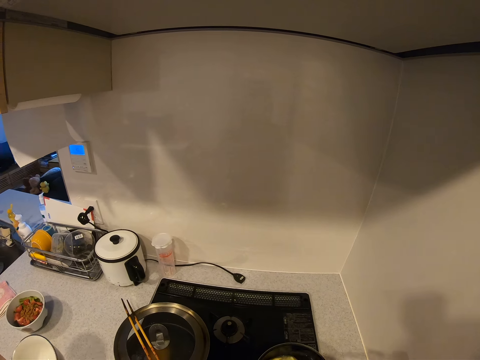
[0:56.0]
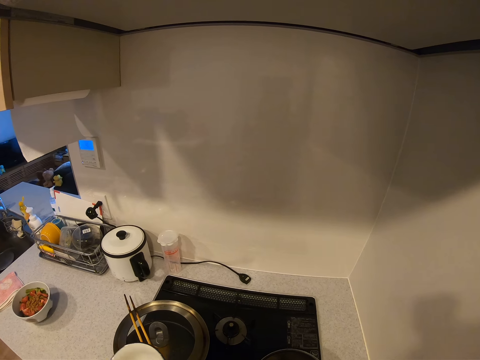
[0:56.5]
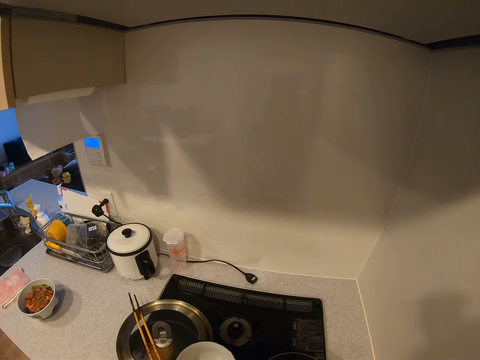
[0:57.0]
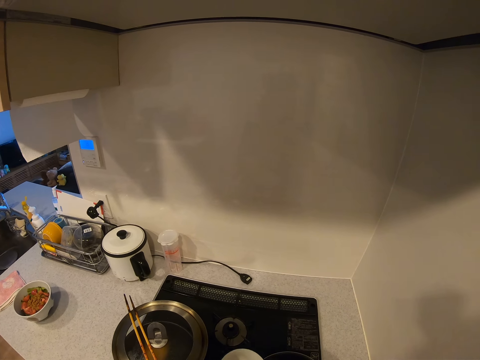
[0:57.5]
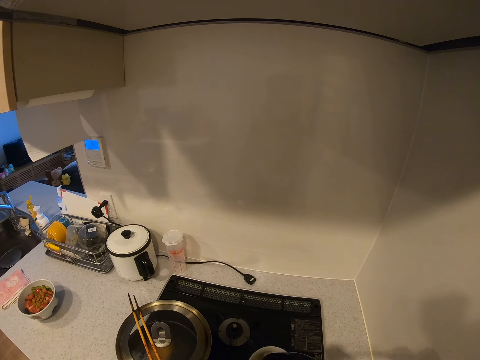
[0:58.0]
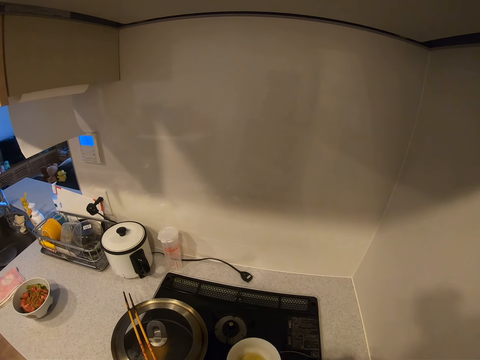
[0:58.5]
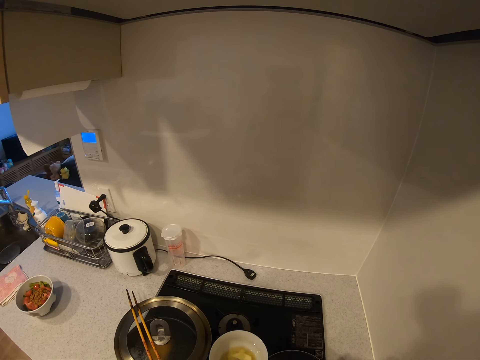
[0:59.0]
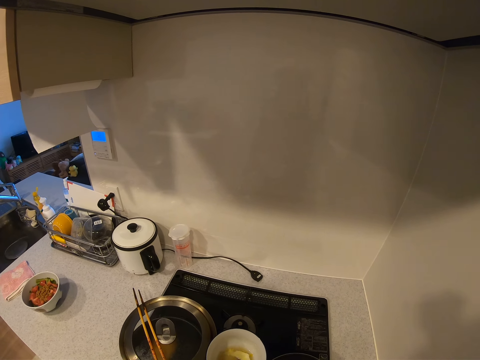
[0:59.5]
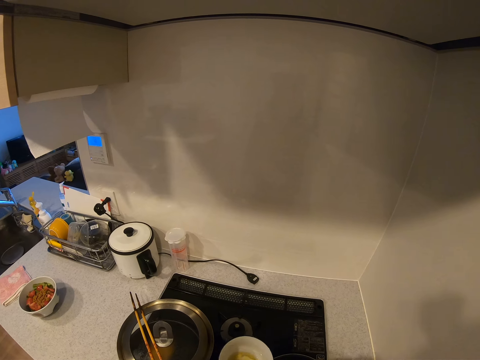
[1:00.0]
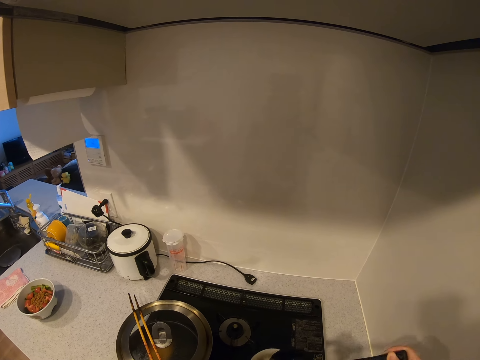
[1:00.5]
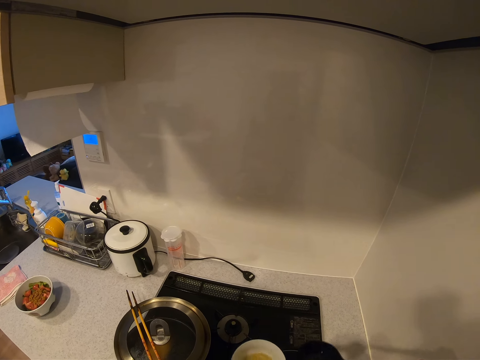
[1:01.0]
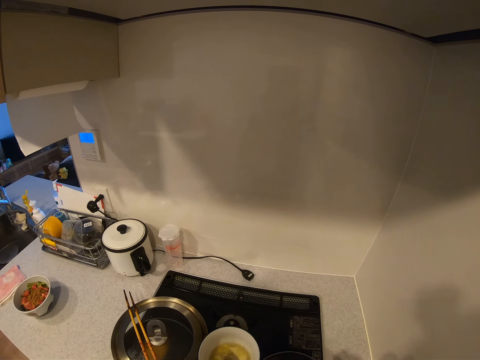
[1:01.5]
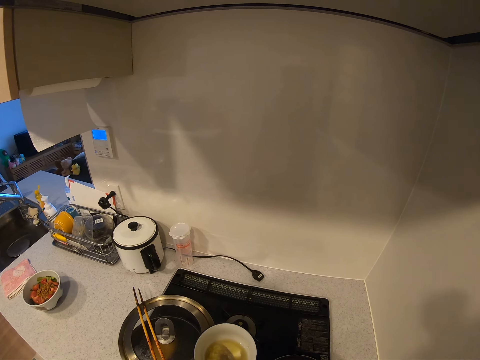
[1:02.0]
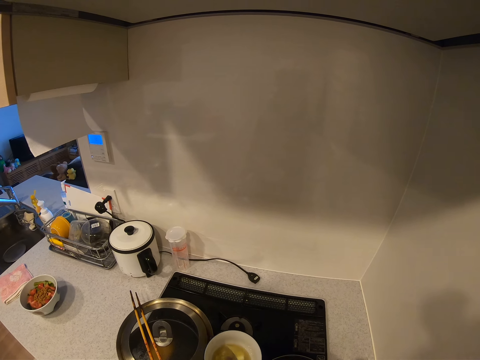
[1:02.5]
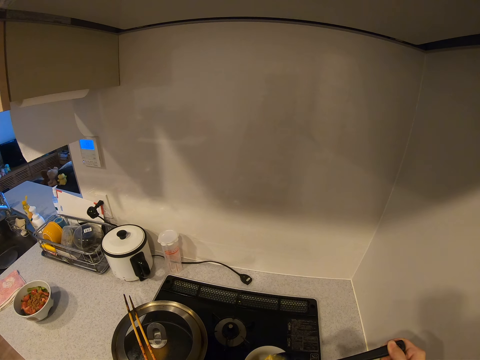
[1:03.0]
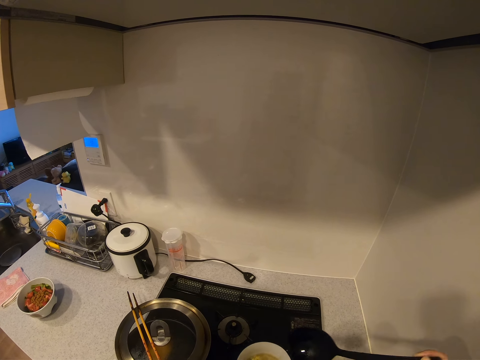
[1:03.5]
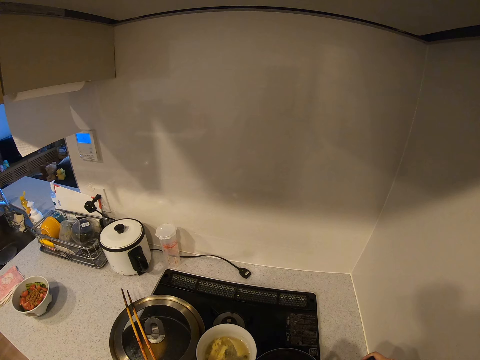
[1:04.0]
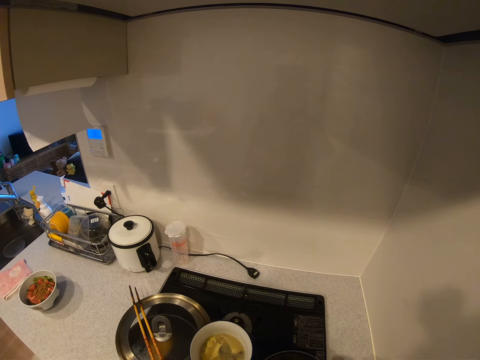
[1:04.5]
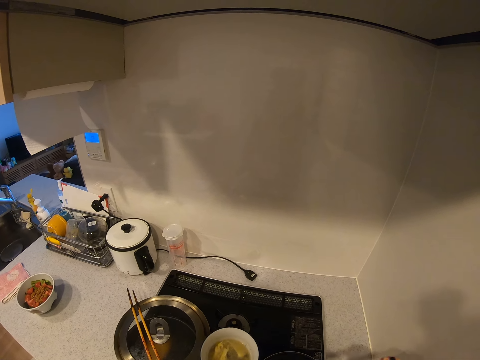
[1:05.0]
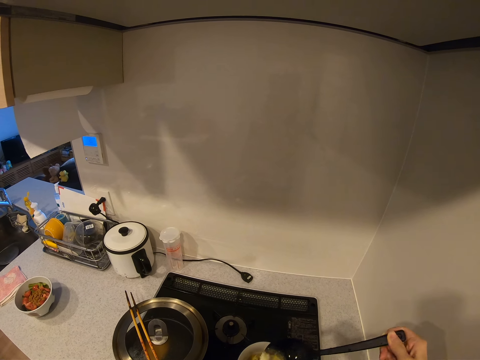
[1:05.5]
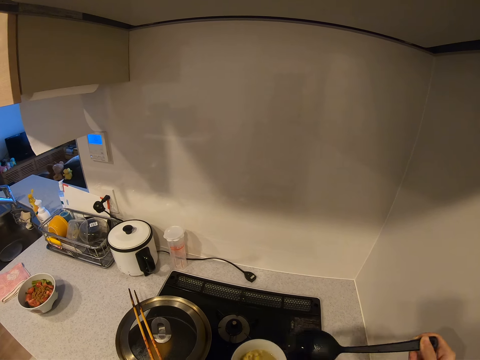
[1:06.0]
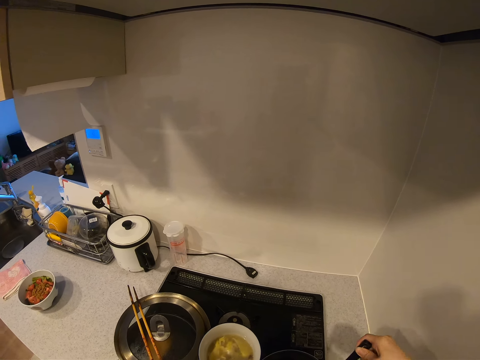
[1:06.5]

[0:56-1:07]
The camera wearer holds a bowl. They scoop some soup into the cup or bowl.

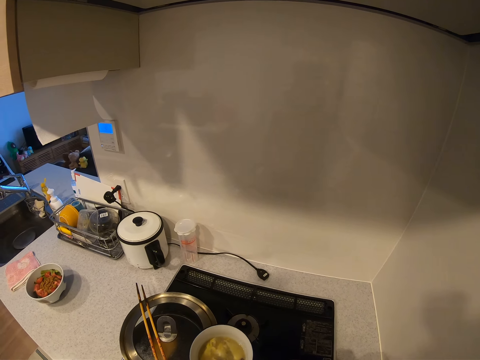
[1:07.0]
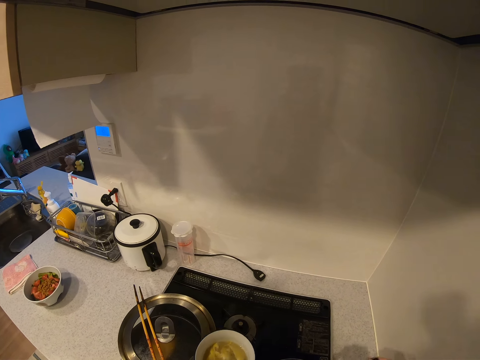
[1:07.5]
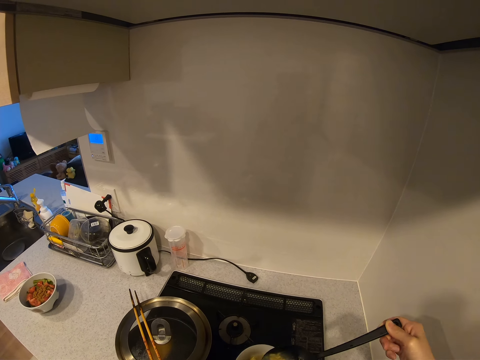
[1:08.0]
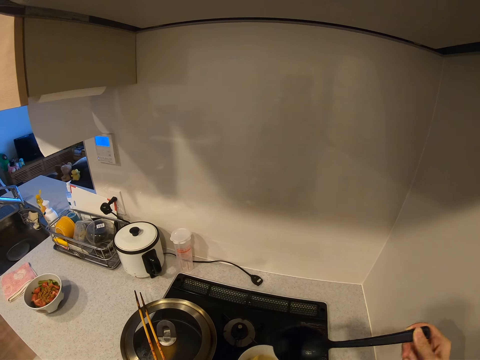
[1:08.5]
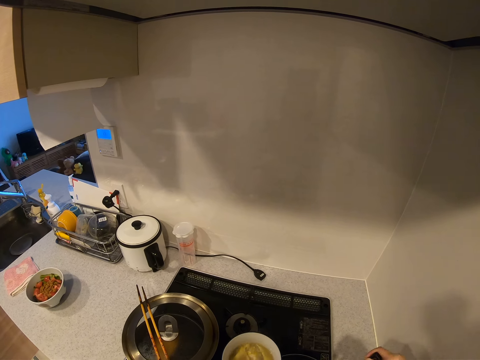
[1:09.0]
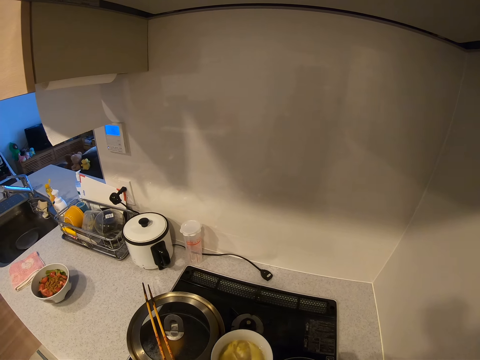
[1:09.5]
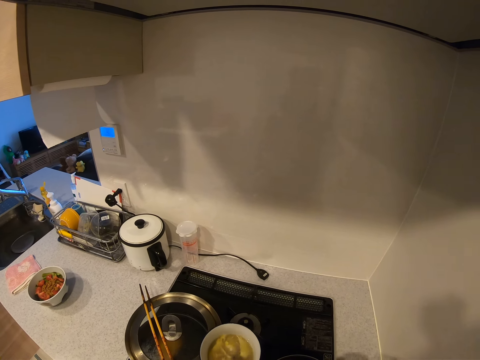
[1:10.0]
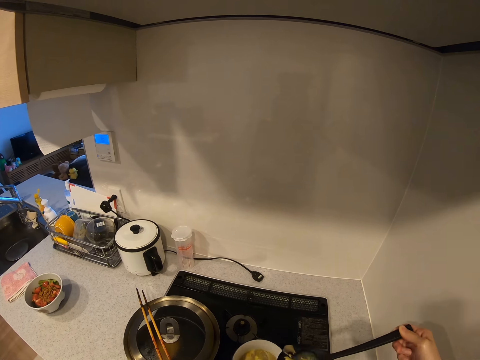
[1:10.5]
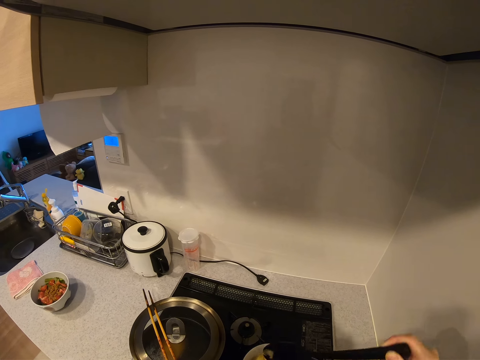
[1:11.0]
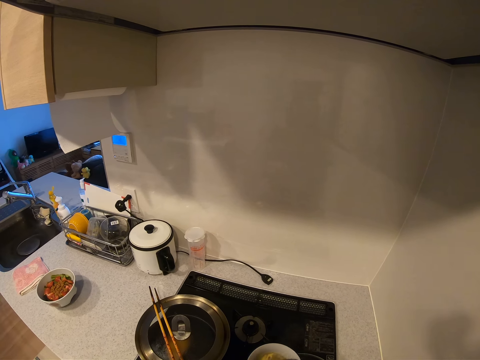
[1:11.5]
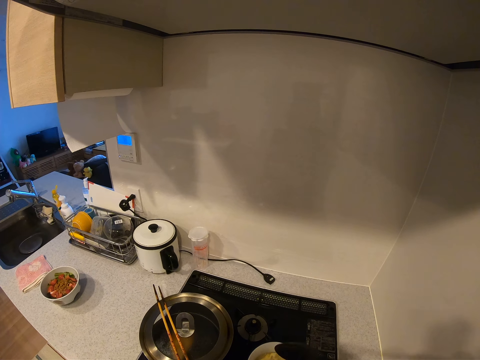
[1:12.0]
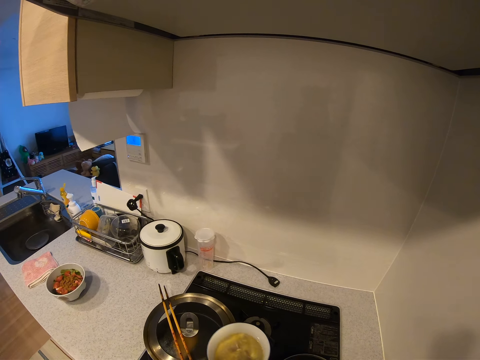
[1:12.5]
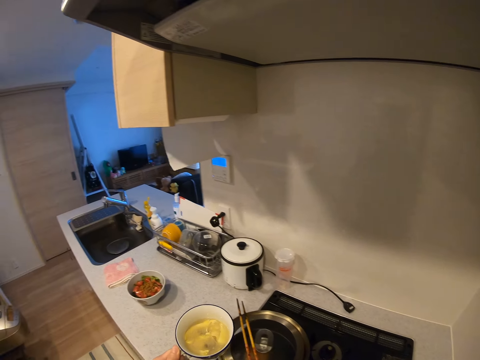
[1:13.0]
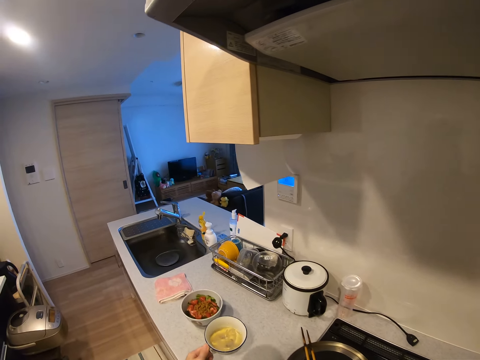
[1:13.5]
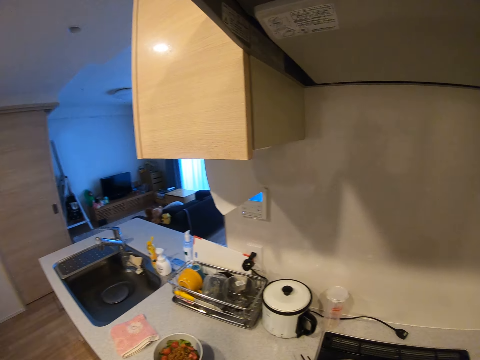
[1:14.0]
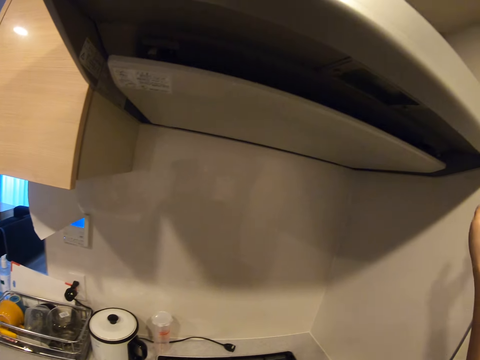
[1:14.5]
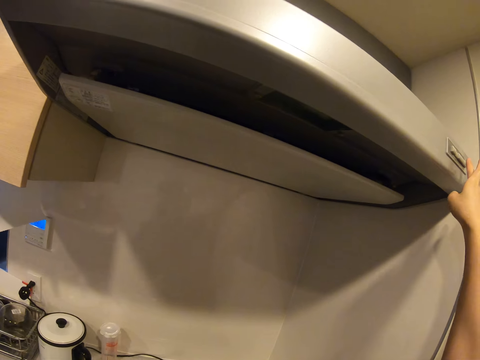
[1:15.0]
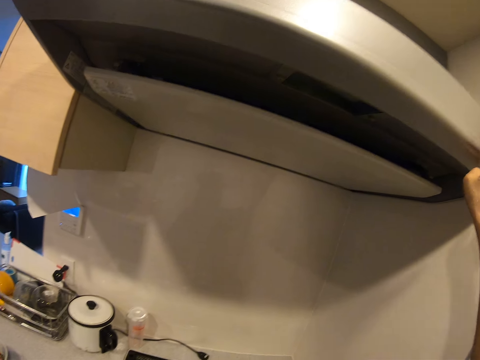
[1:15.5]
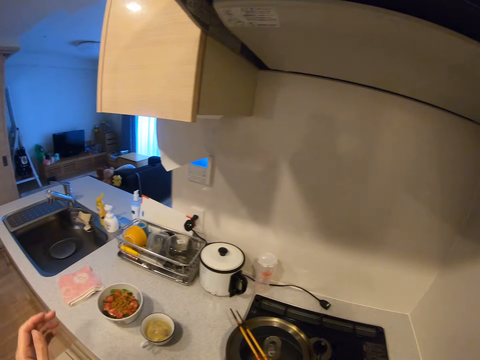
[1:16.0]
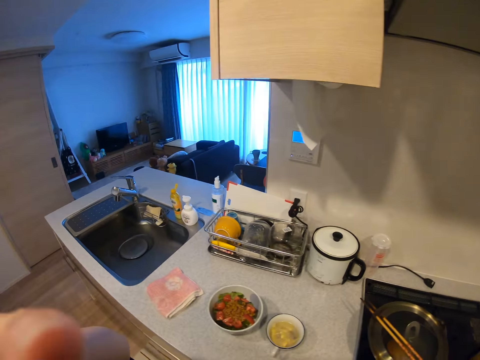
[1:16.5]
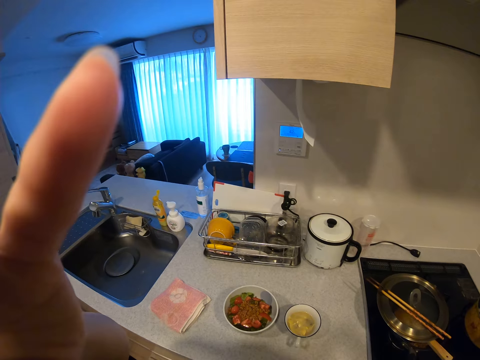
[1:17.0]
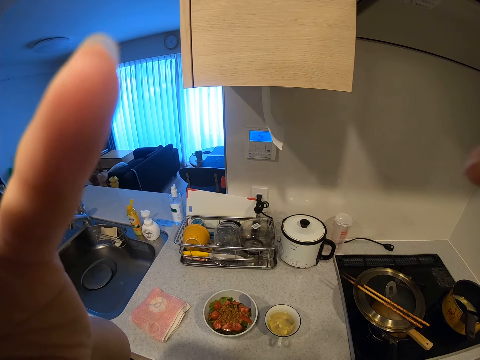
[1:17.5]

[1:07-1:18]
The camera wearer moves from the pot of soup with the cup of soup in his hand. He drops the cup of soup on the kitchen worktop. He presses a range hood with his hand. He switches something. He walks around the room and moves his hands.
